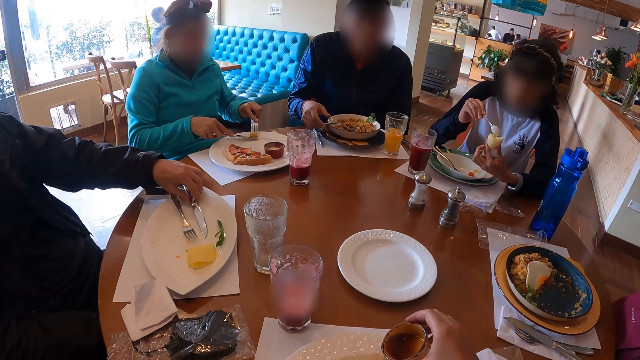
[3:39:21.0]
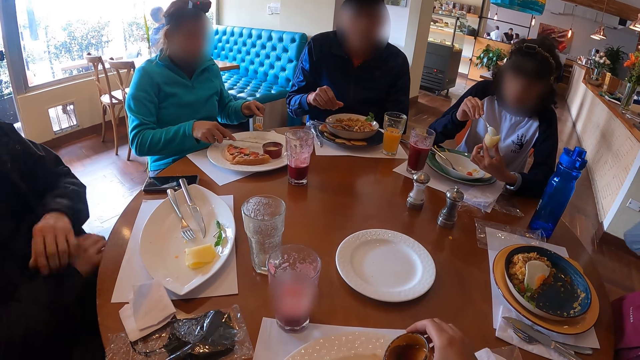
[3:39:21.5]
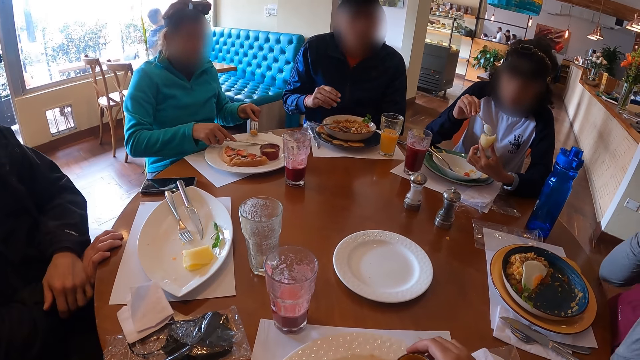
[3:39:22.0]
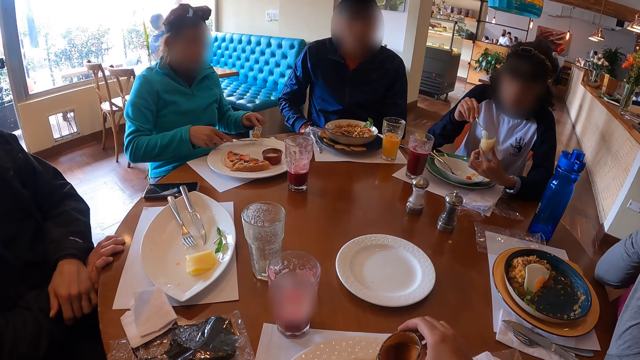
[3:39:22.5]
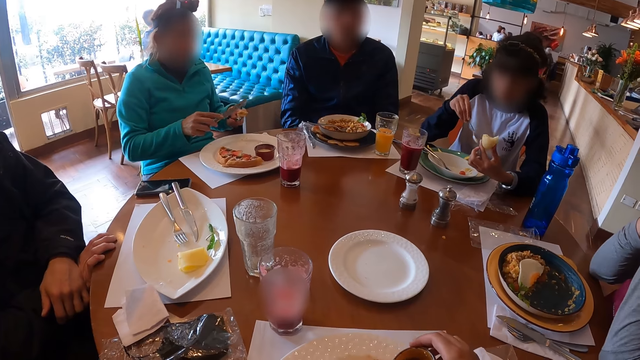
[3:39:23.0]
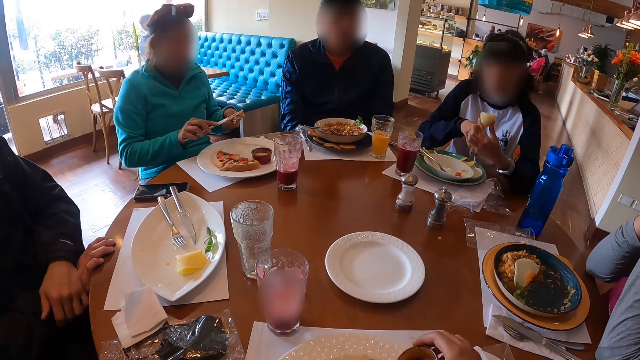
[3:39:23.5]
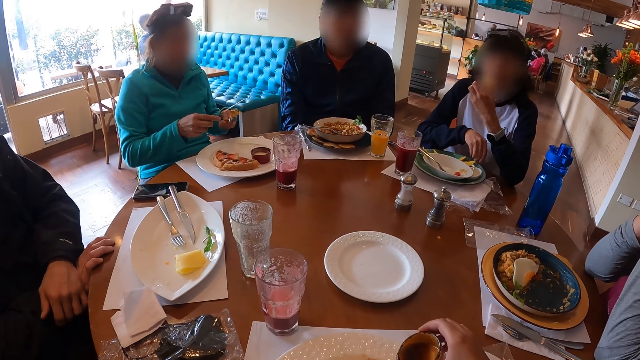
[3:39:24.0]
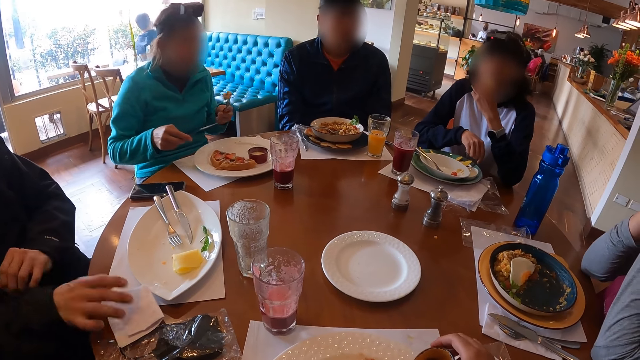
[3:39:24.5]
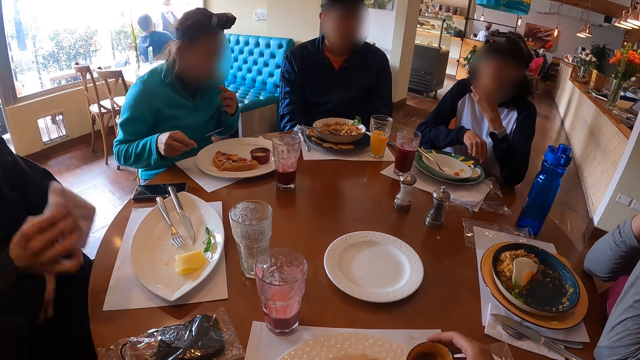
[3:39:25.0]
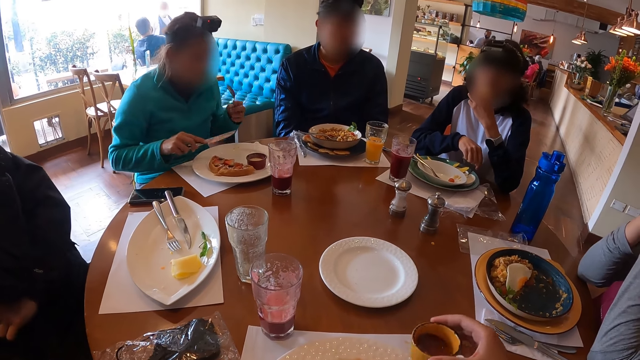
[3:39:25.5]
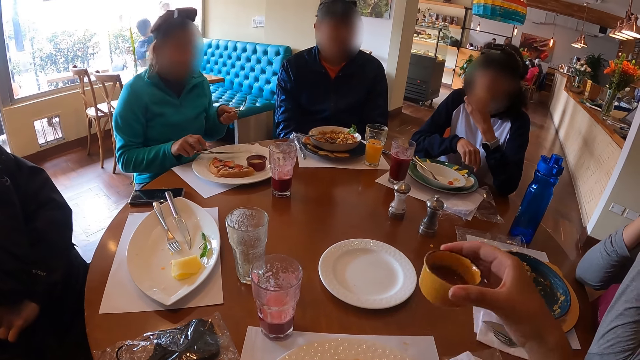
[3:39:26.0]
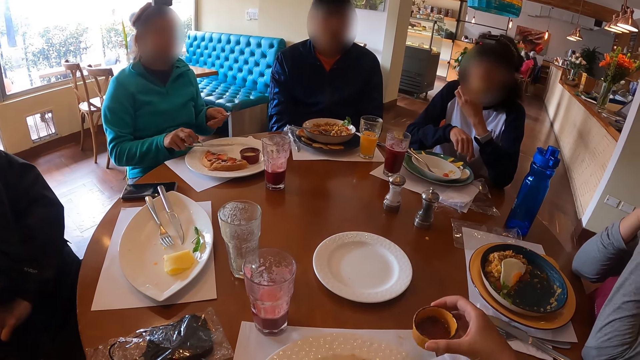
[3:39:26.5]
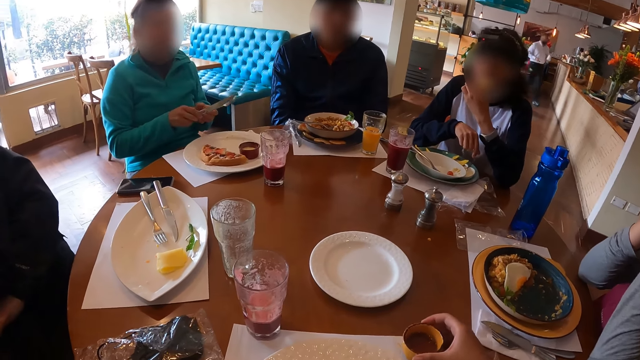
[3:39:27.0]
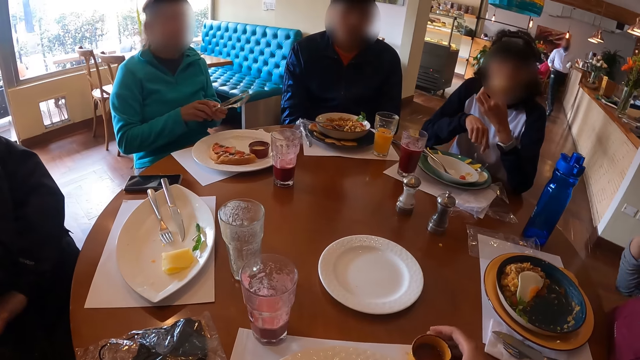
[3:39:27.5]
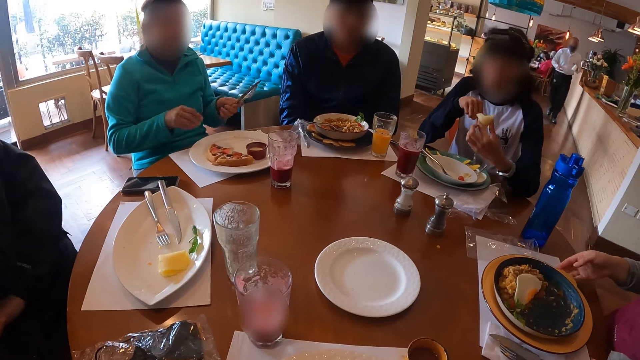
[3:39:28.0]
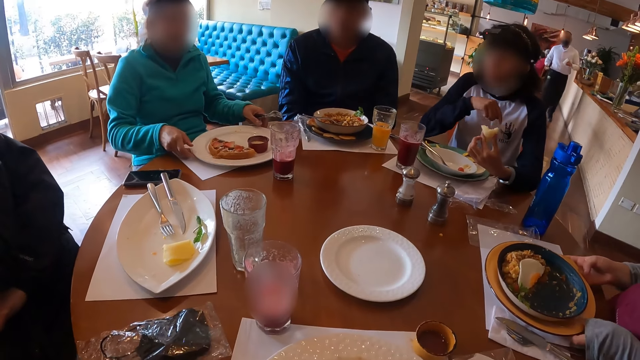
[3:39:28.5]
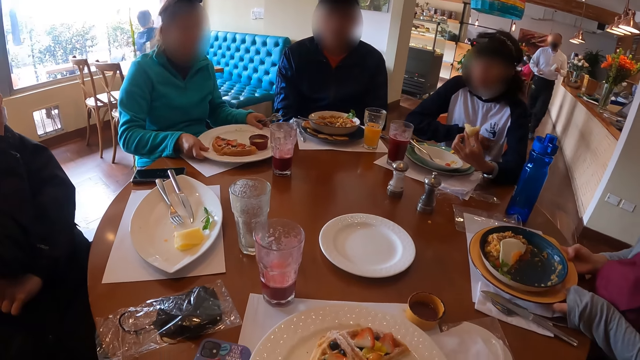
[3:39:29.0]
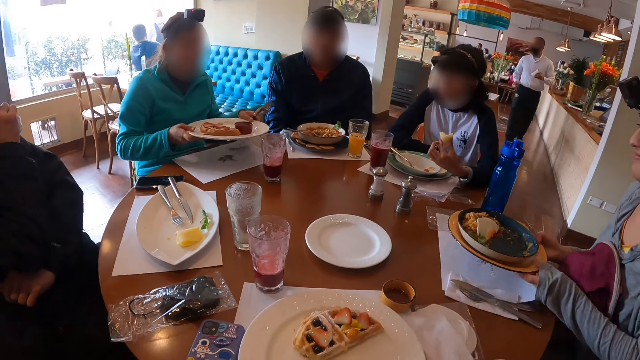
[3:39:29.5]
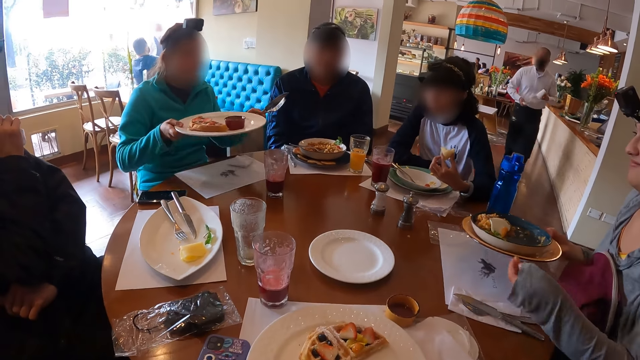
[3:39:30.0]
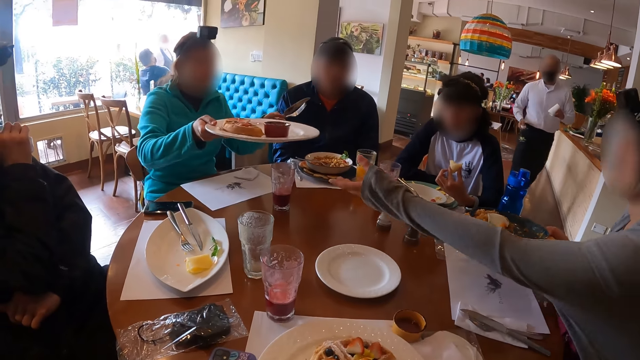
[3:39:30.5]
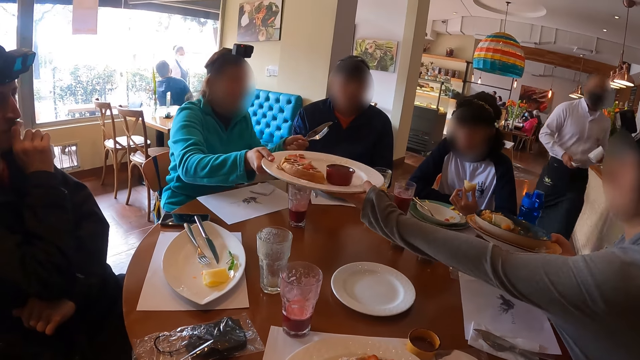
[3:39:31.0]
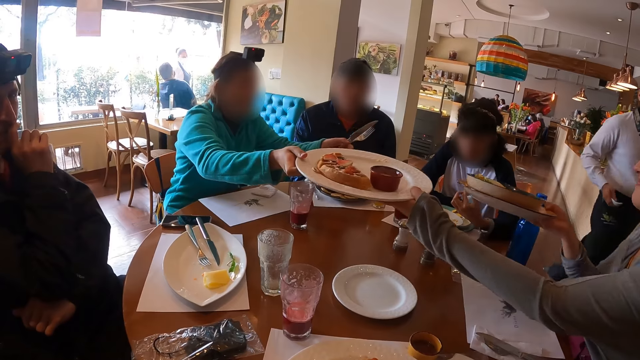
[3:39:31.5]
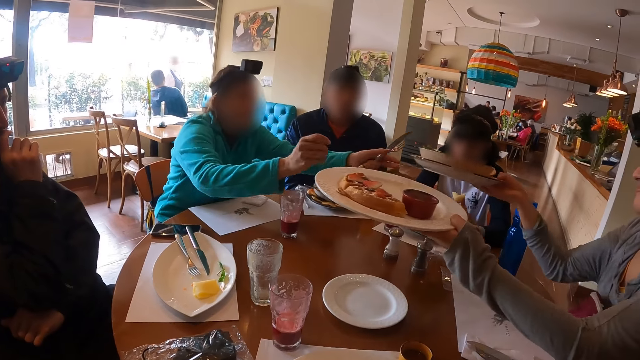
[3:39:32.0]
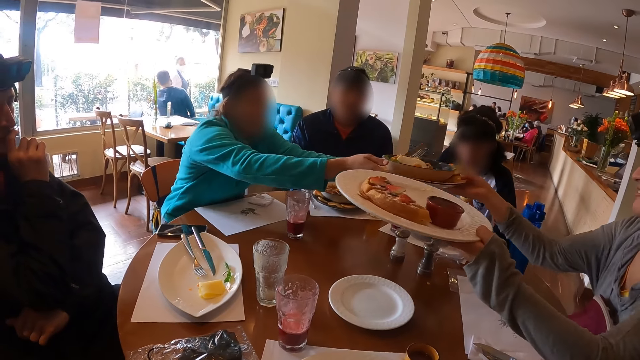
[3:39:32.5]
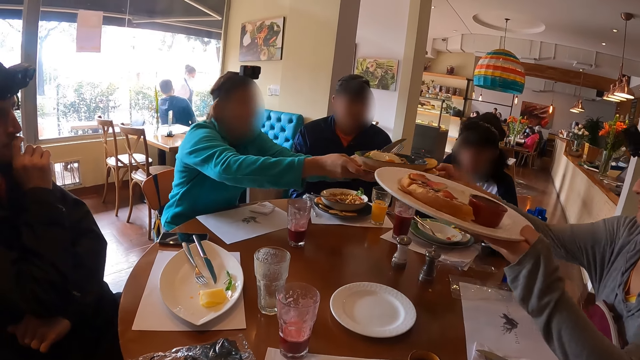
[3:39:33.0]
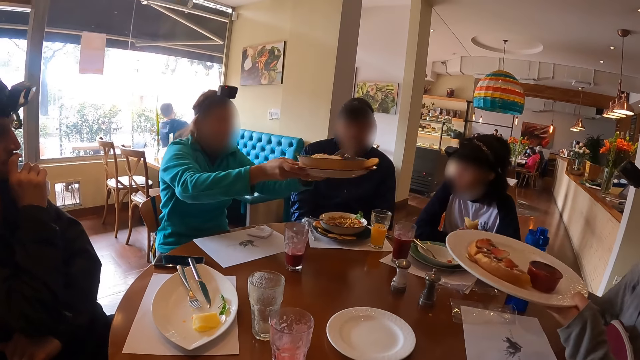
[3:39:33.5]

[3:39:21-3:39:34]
A man drops the table knife by the fork on the plate with his left hand. Another man drops the fork in his right hand on the plate on the table. The camera wearer takes a cup. A woman eats the food in her left hand. The first man picks up the tissue paper on the table with his right hand. The camera wearer rotates the cup. He drops the cup of sauce in his right hand on the table. Another woman picks up the plate on the table with her hands. A third woman picks up the plate on the table with her hands. The second woman passes the plate in her right hand to the third woman. The third woman takes the plate from the second woman with her left hand. The third woman passes the plate in her right hand to the second woman. The second woman takes the plate from the third woman with her hands.

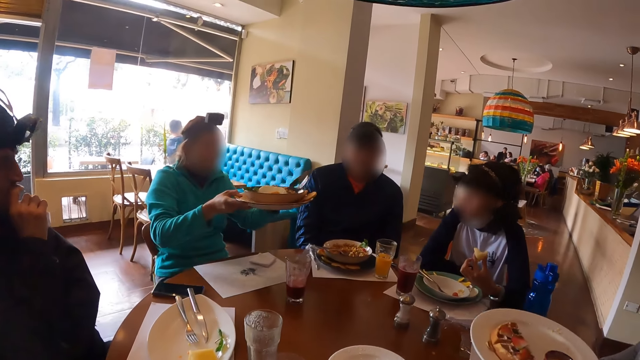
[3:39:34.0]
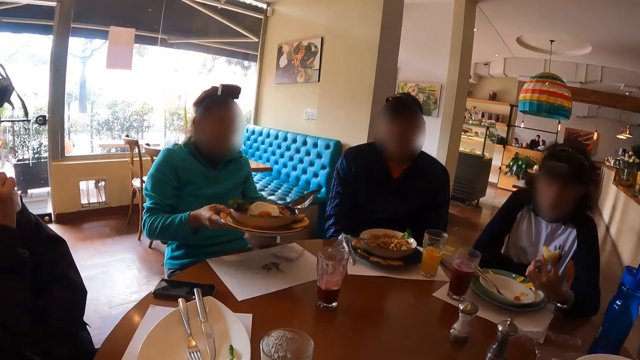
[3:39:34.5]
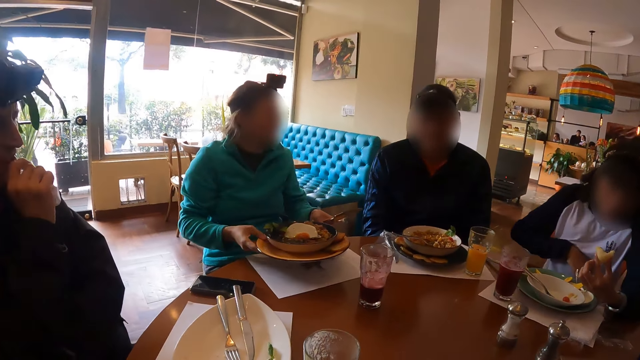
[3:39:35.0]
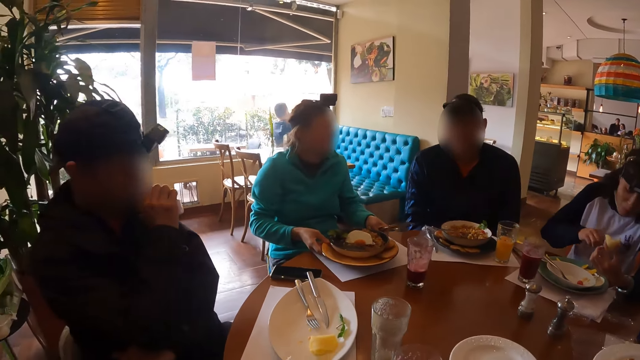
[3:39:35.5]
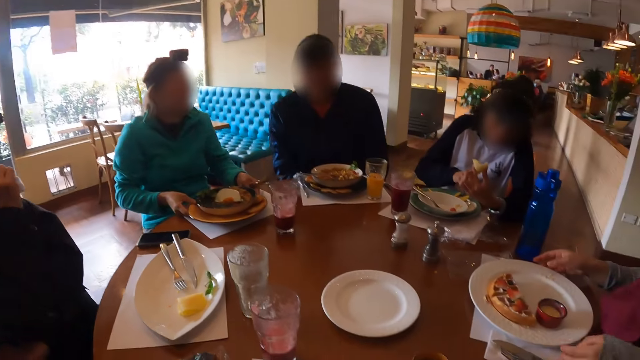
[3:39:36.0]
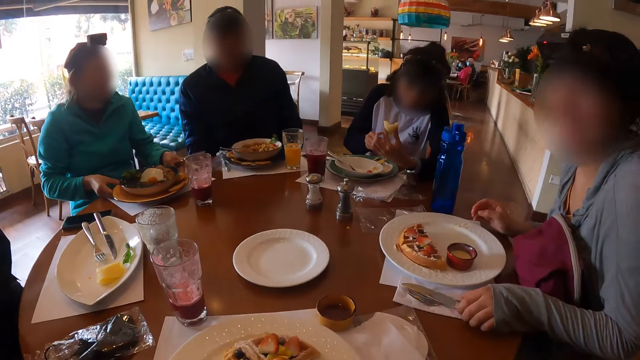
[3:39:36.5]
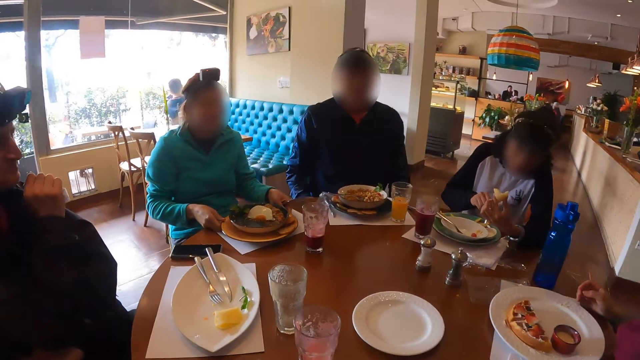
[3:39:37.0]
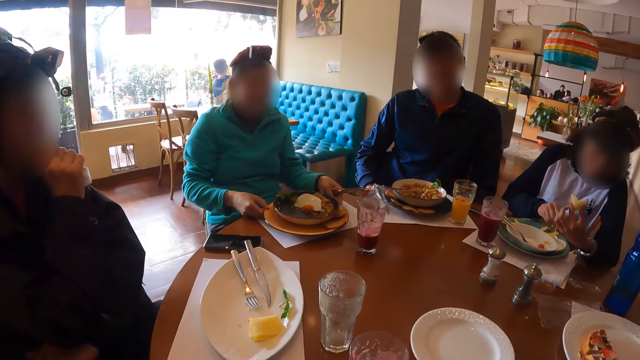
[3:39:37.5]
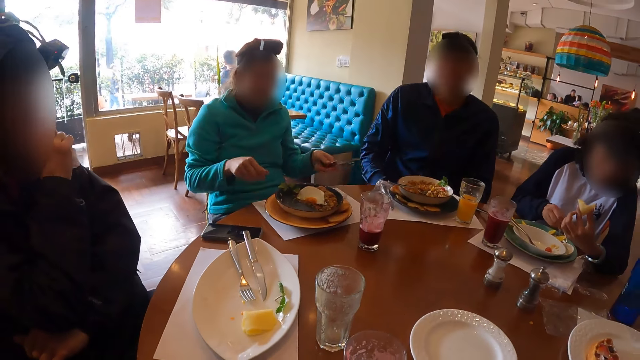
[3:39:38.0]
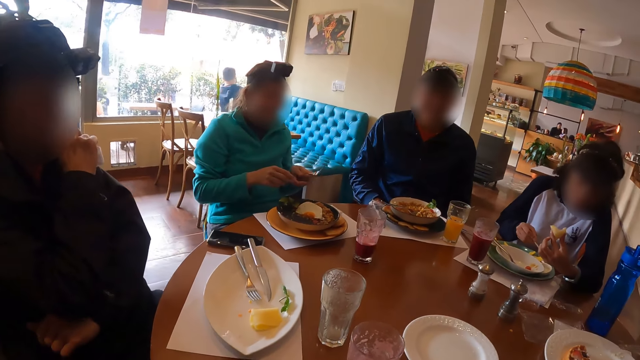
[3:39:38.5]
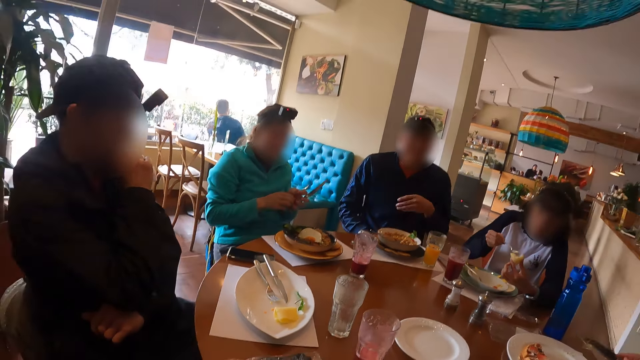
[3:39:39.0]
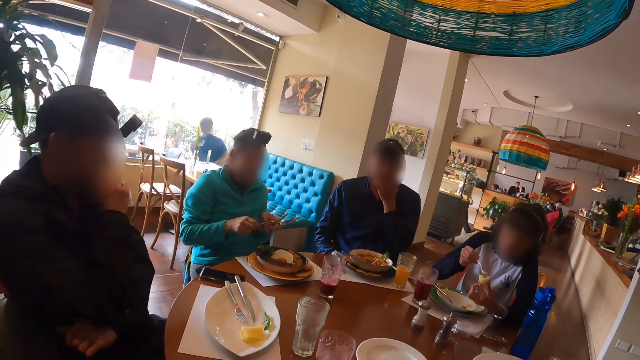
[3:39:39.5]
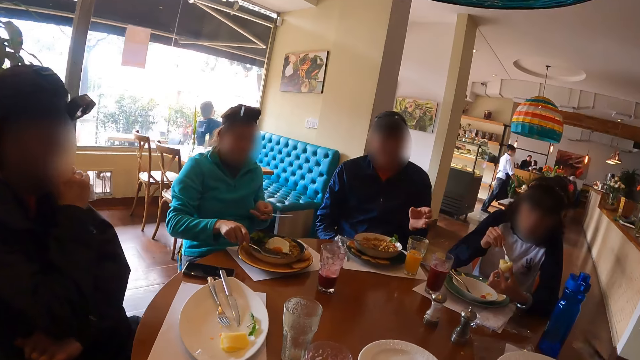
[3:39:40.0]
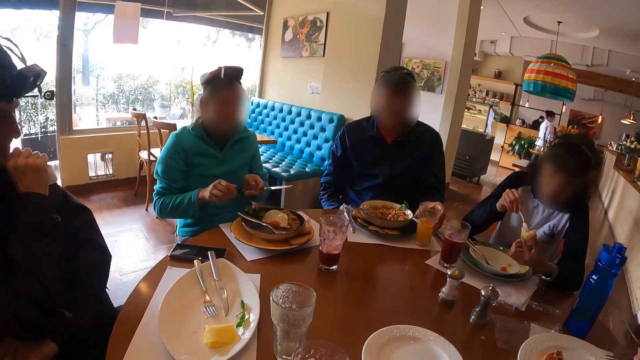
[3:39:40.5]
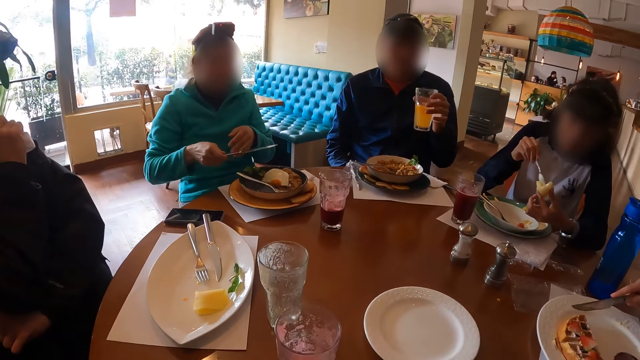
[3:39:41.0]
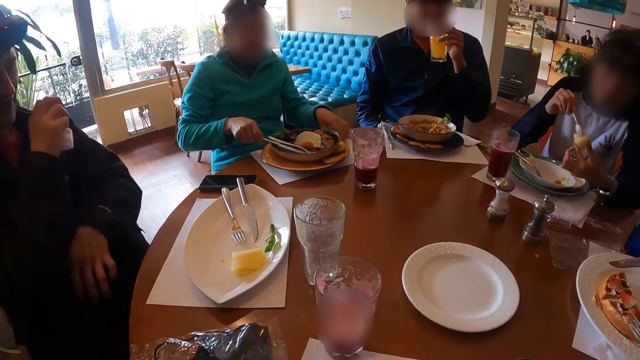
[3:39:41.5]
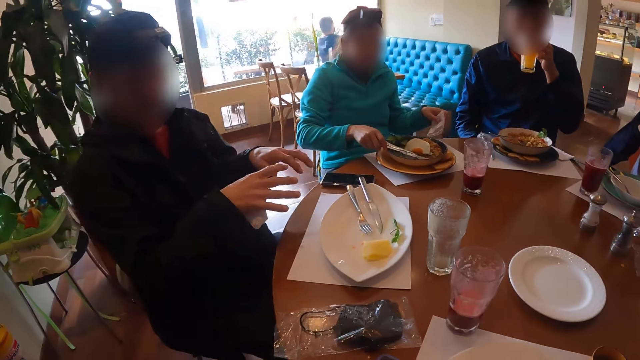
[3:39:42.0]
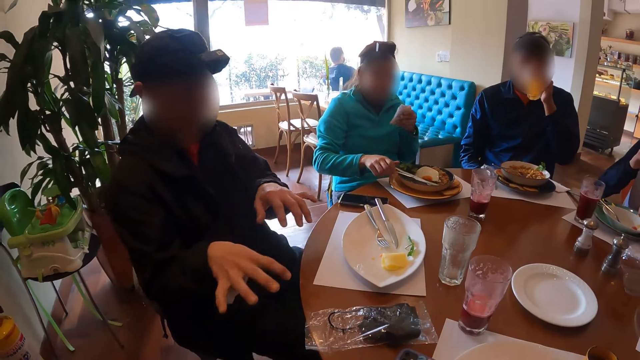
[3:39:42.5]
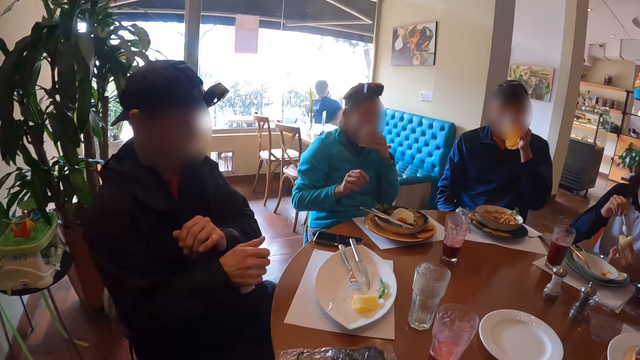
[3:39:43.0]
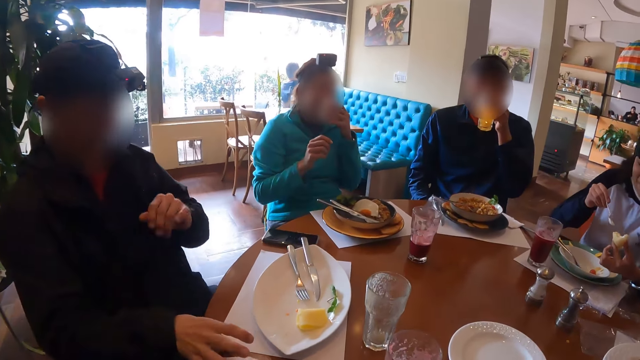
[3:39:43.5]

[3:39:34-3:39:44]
A woman drops the plate in her left hand on the table. Another woman puts the plate in her hands on the table. The first woman picks up the fork and table knife on the table with her left hand. A third woman scoops cream from the plate on the table with the spoon in her right hand on the food in her left hand. A man holds the serviette. The second woman puts the fork and table knife in her hands on the plate. Another man picks up the glass cup on the table with his left hand. The second woman eats food. The second man drinks from the glass cup in his left hand. The first man converses with the camera wearer. The second woman picks up a tissue paper on the table with her left hand and cleans her mouth with the tissue paper in her left hand. The first man drops the tissue paper in his right hand on the table.
